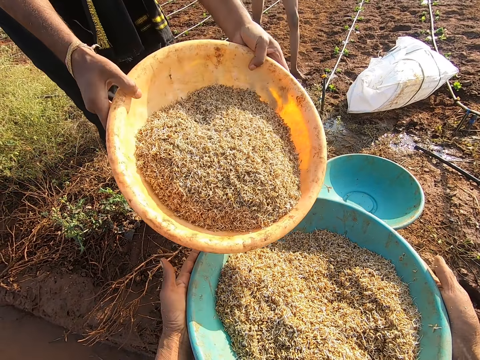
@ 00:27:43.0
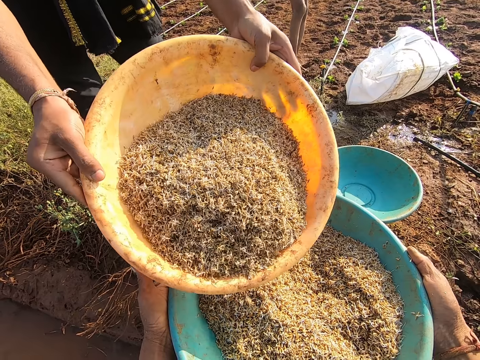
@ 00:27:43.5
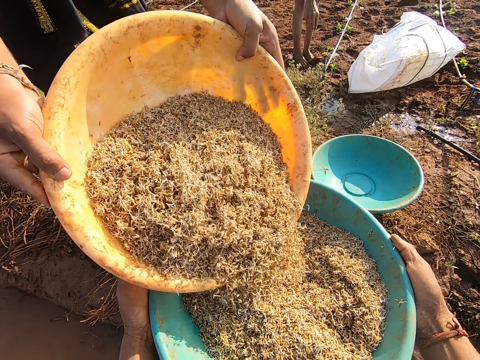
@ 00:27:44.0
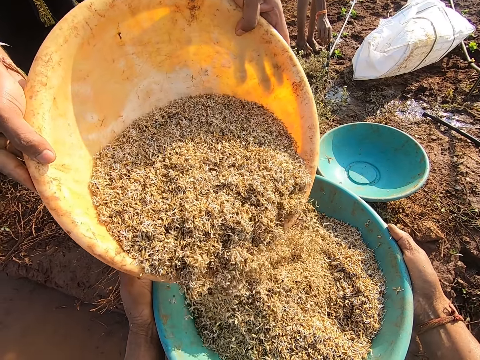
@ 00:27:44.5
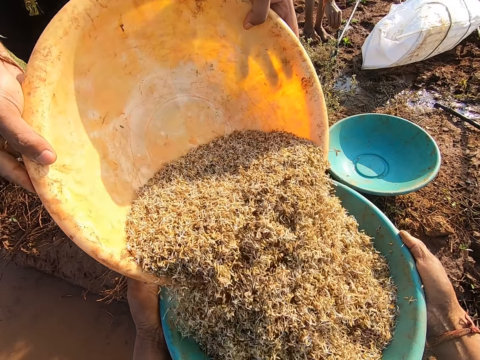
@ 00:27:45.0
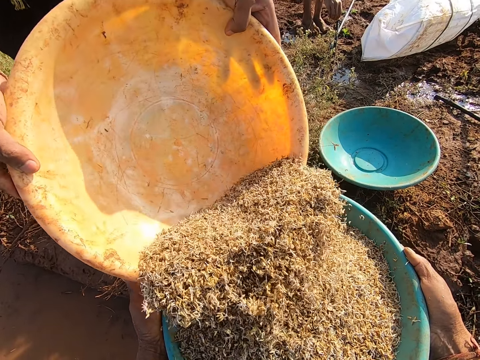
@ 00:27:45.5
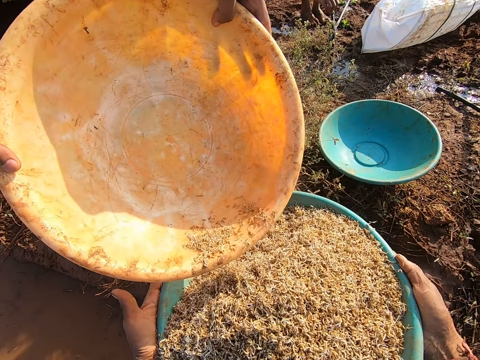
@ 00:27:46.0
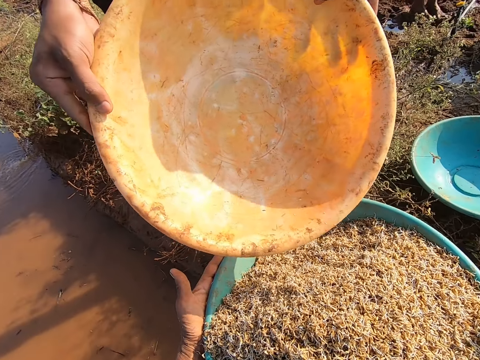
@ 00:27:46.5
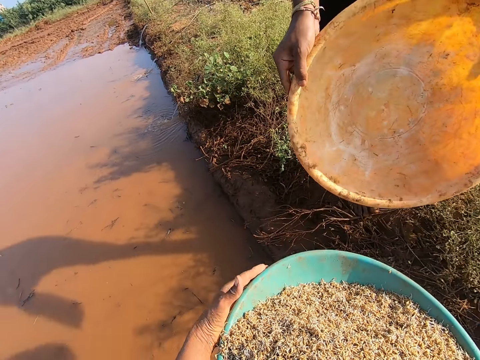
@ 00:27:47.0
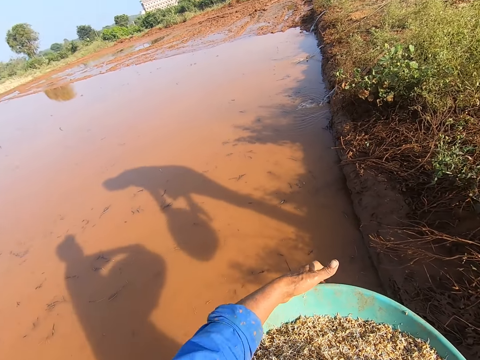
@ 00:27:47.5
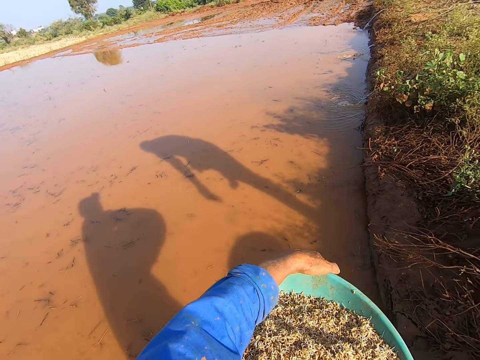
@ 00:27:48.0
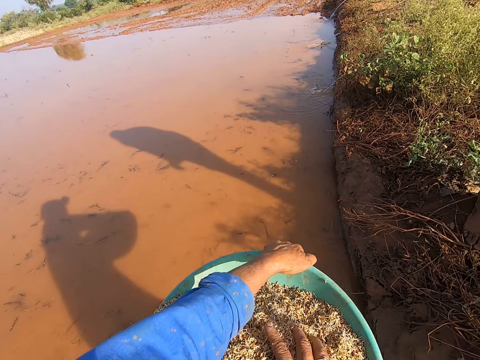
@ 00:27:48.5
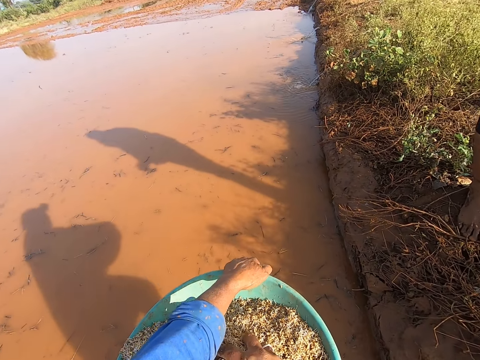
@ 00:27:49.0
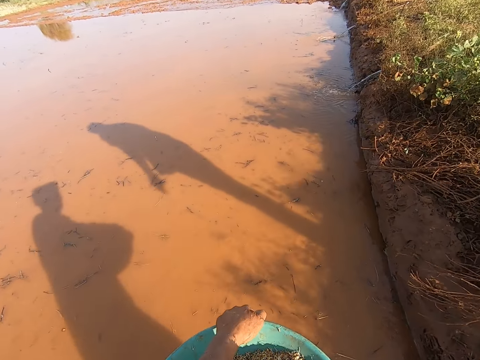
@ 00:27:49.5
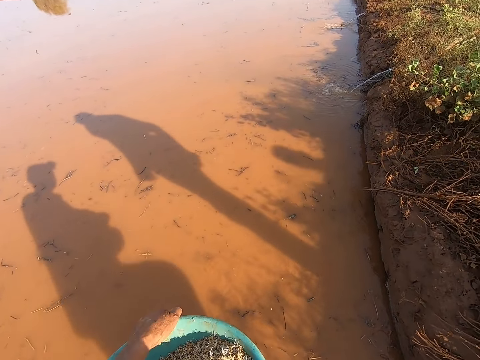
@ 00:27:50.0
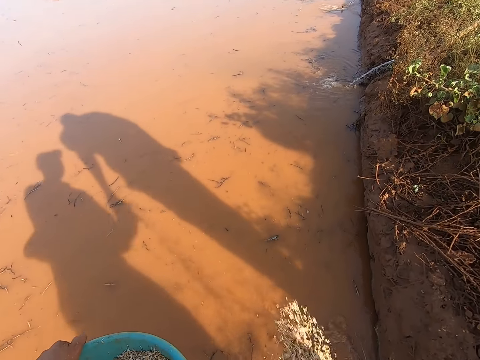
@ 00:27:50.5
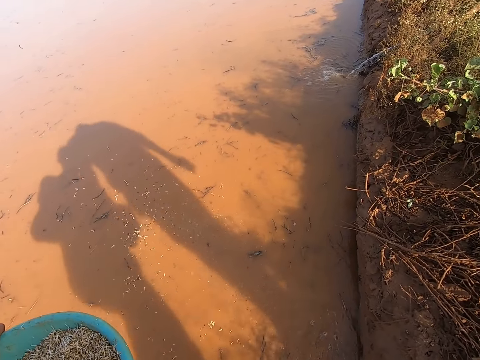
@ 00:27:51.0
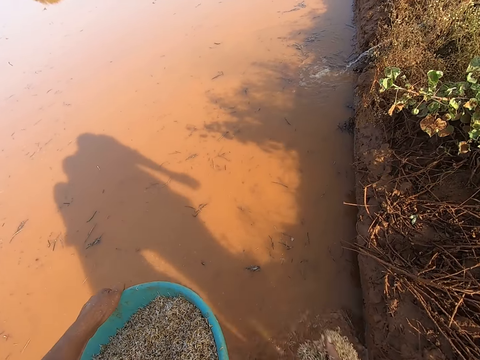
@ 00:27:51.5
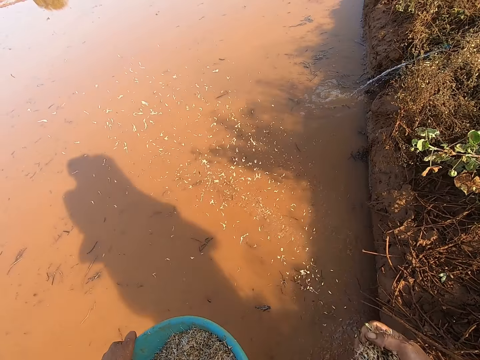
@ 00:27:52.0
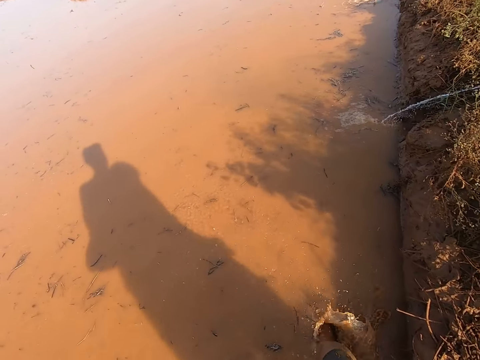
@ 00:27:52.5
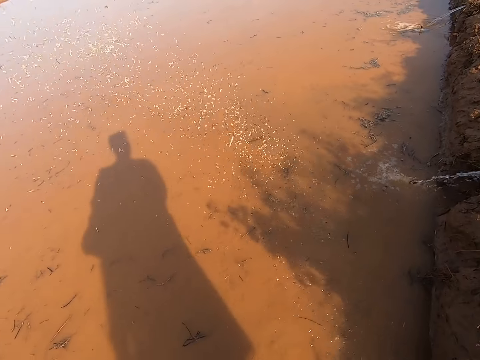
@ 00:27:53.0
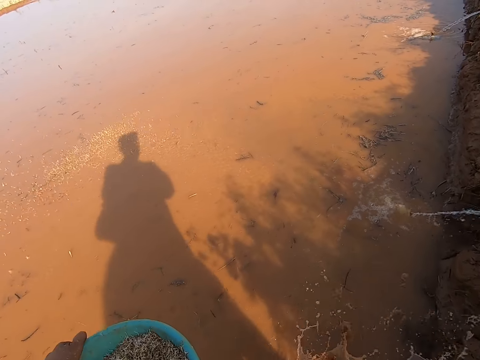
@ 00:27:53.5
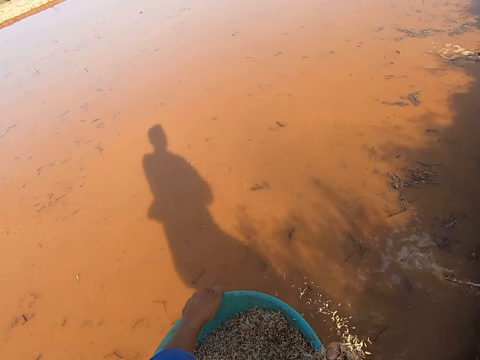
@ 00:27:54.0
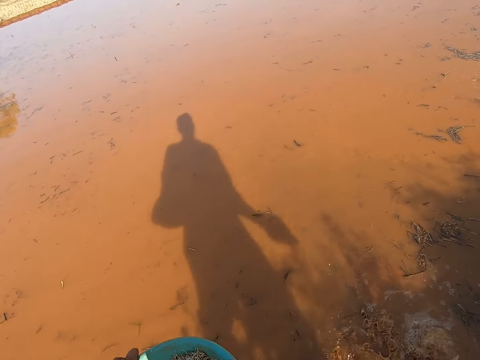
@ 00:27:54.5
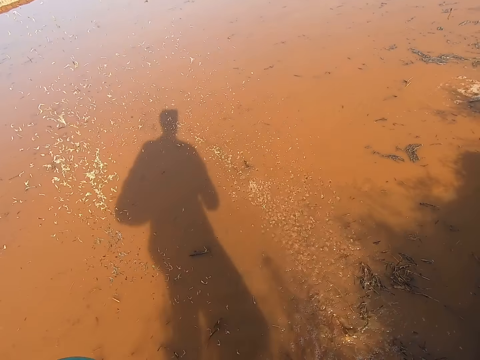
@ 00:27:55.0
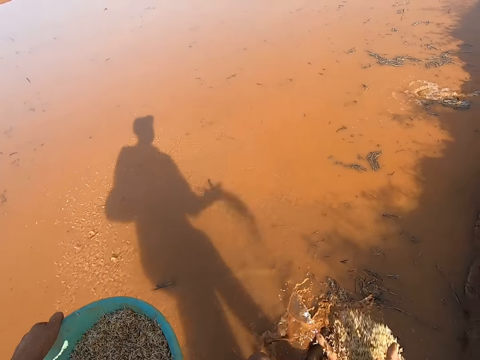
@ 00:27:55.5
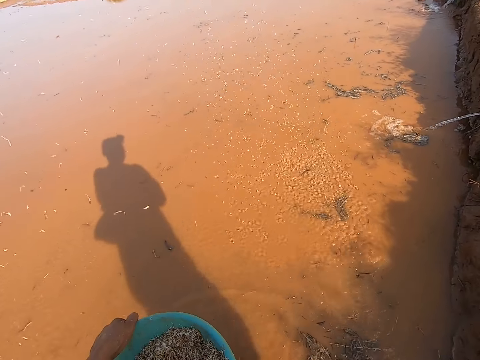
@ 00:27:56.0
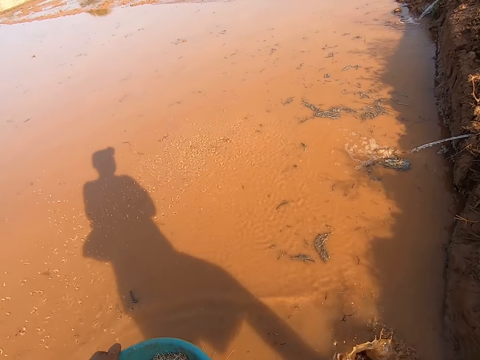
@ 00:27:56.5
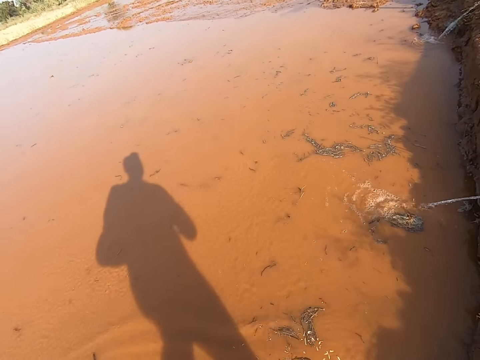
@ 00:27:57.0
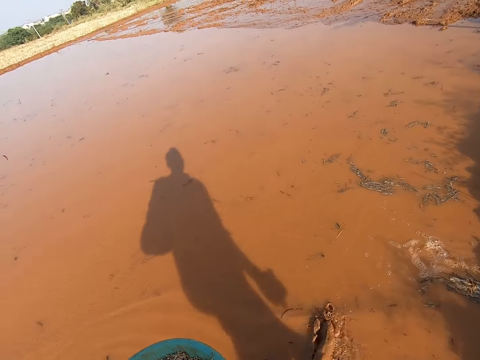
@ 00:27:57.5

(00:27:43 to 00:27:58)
A man pours the grain in the bowl to the bowl in the camera wearer's hands. The camera wearer holds the bowl to his side with his left hand. He scoops the grain from the bowl with his right hand. He throws the grains in the puddle with his right hand. He scoops the grain from the bowl with his right hand. He throws the grains in the puddle with his right hand. He scoops the grain from the bowl with his right hand.

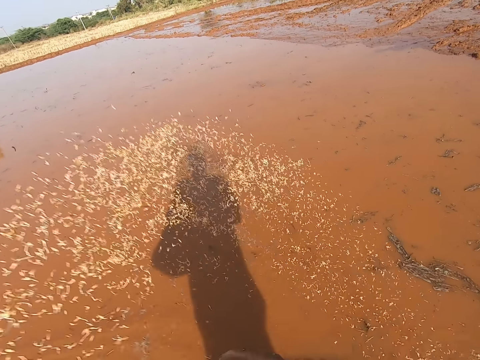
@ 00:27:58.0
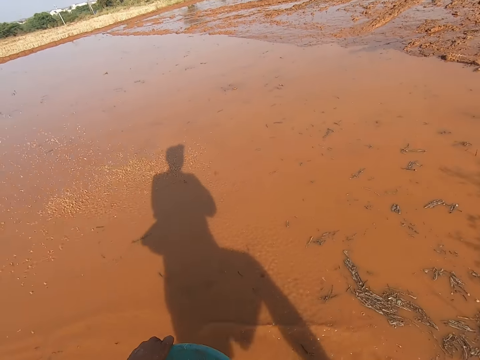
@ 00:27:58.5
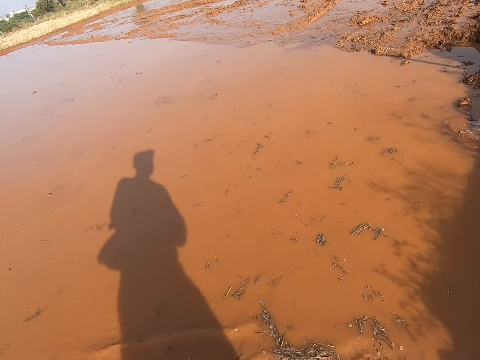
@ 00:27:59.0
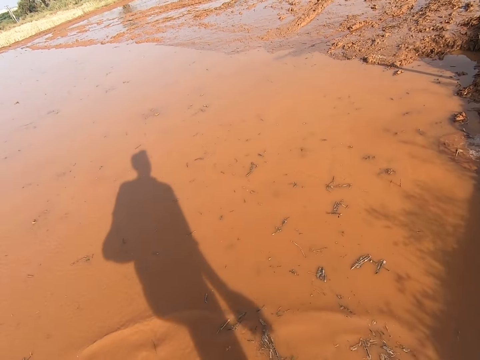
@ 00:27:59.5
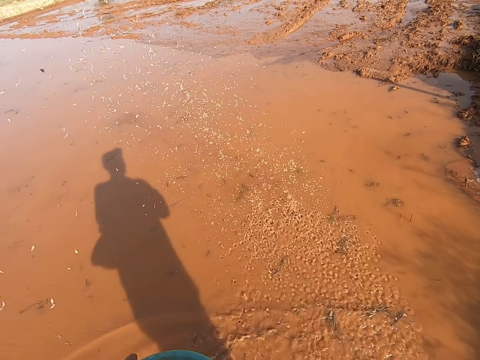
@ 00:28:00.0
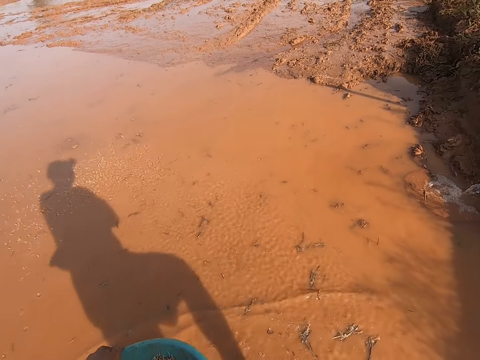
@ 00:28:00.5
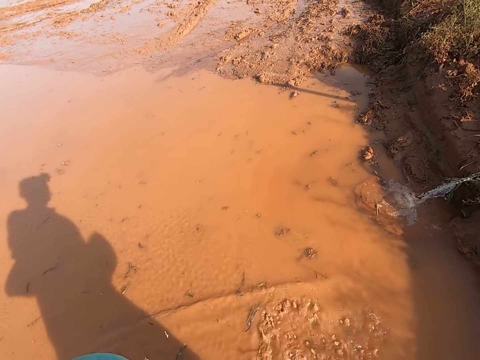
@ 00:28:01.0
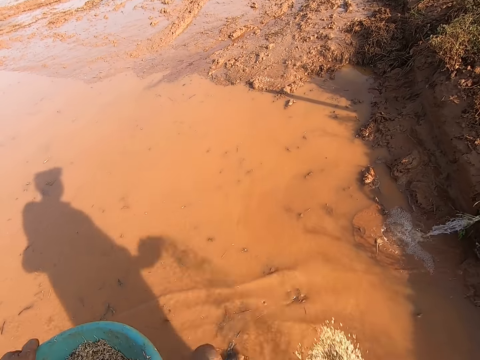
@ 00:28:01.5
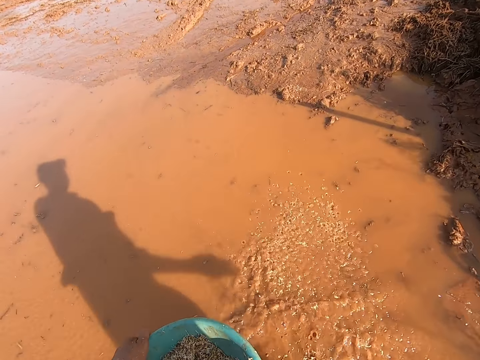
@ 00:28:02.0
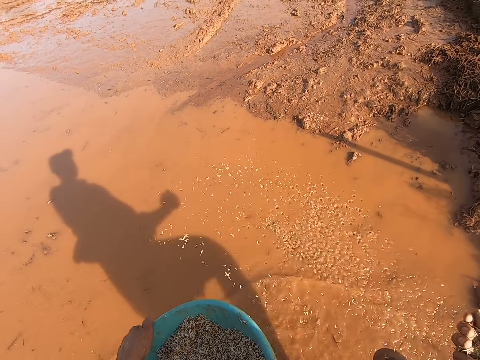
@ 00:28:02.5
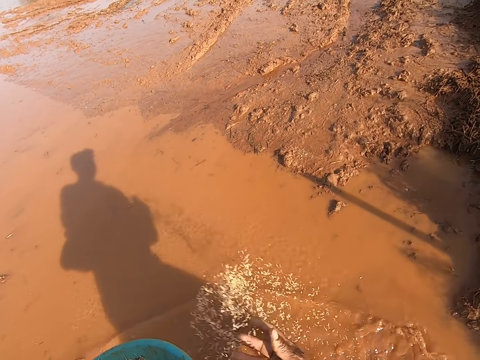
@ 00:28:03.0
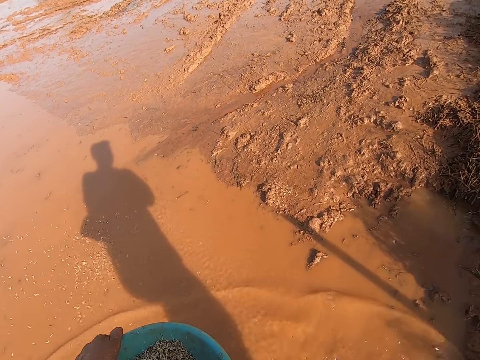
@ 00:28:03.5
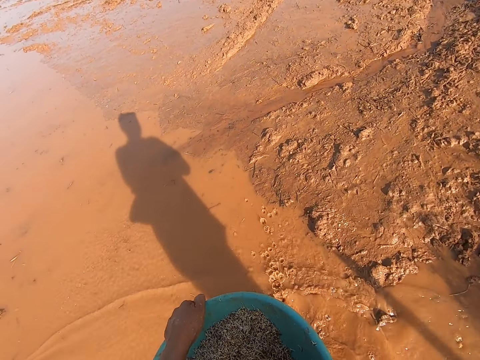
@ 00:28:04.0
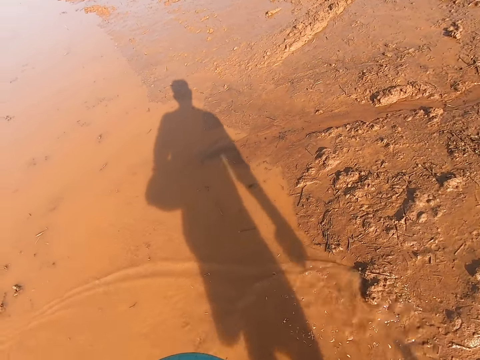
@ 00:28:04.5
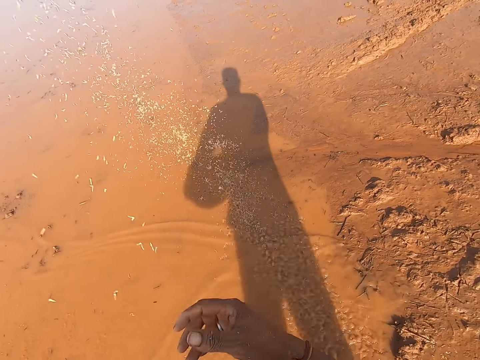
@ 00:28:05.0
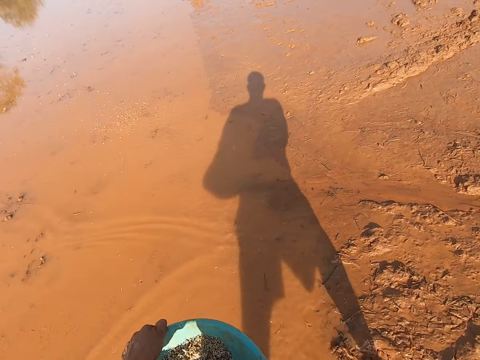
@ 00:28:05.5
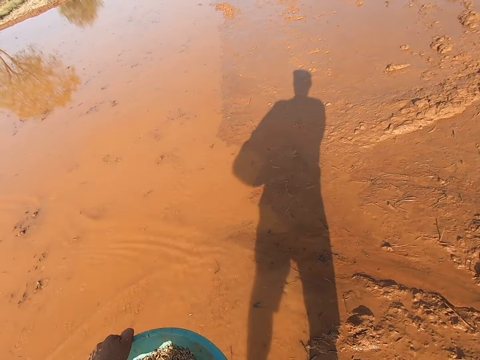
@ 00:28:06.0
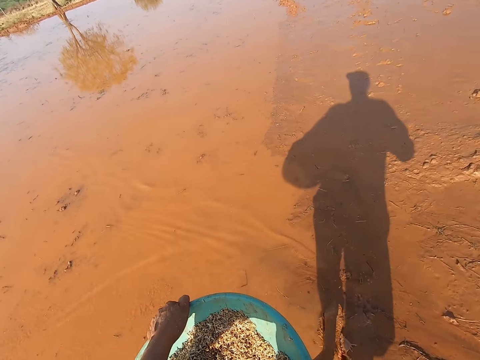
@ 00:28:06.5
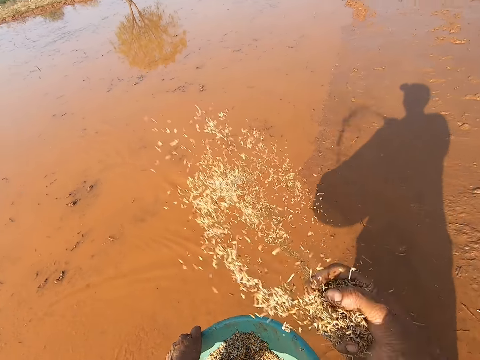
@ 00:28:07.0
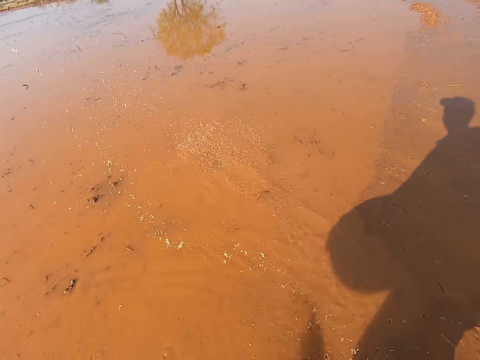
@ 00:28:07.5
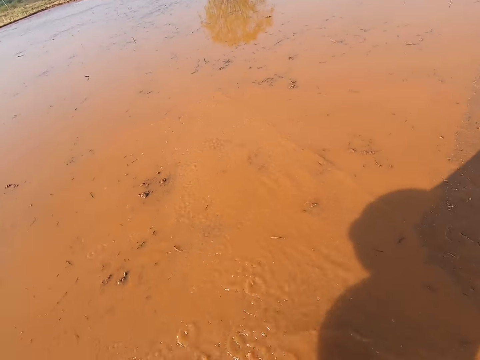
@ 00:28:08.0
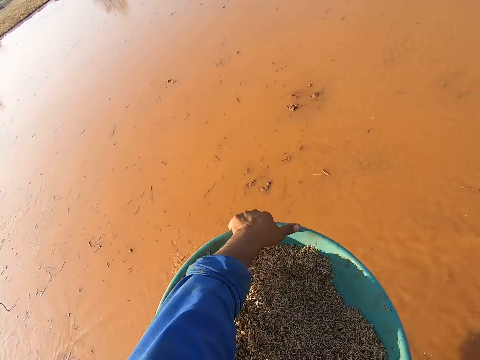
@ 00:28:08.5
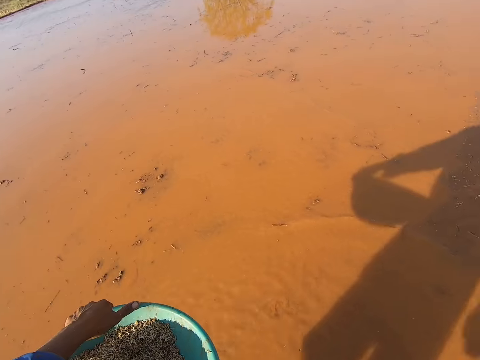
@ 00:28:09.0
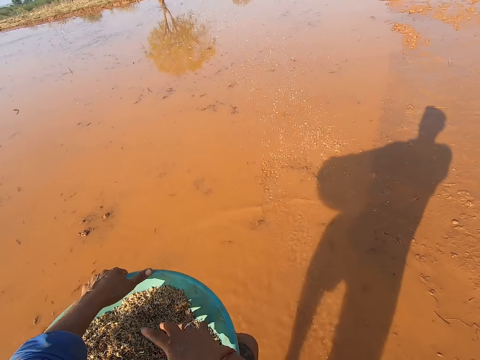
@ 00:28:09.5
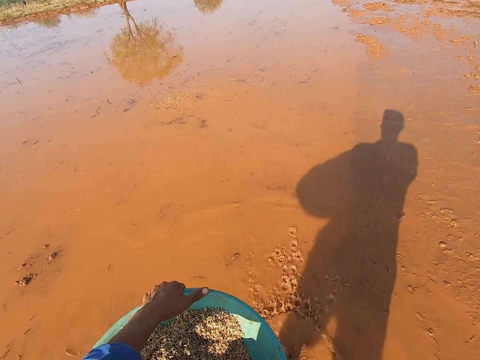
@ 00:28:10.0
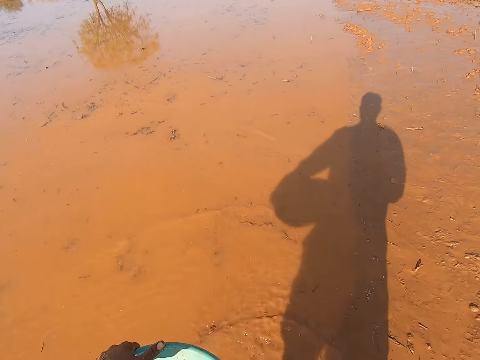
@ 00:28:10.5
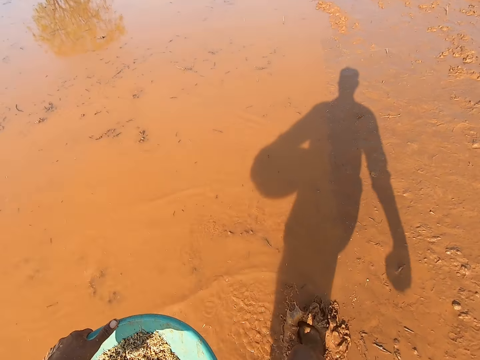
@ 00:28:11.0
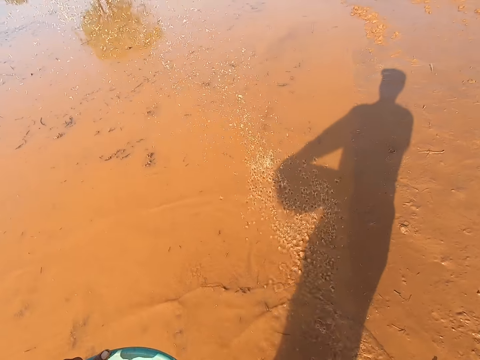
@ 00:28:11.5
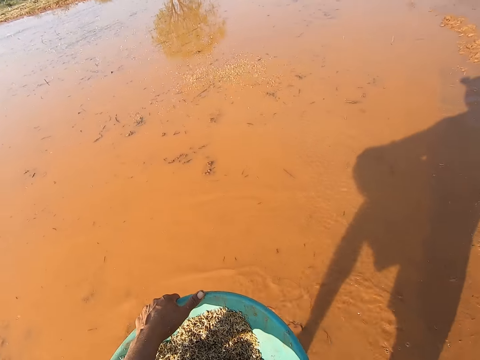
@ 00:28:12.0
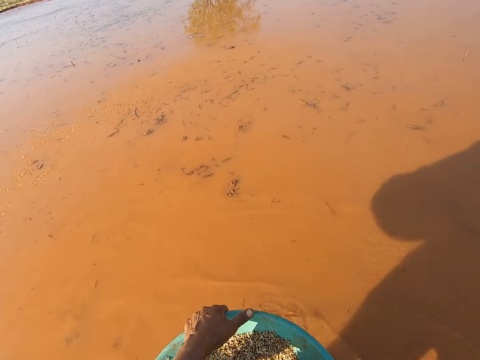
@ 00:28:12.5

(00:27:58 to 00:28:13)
The camera wearer throws the grains in the puddle with his right hand. He scoops the grain from the bowl with his right hand. He throws the grains in the puddle with his right hand. He scoops the grain from the bowl with his right hand. He throws the grains in the puddle with his right hand. He scoops the grain from the bowl with his right hand. He throws the grains in the puddle with his right hand. He scoops the grain from the bowl with his right hand. He throws the grains in the puddle with his right hand. He scoops the grain from the bowl with his right hand. He throws the grains in the puddle with his right hand. He scoops the grain from the bowl with his right hand.
